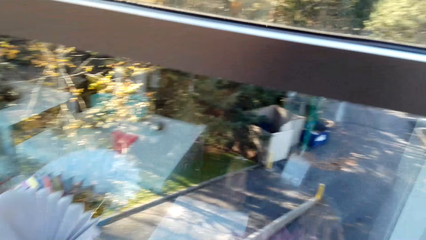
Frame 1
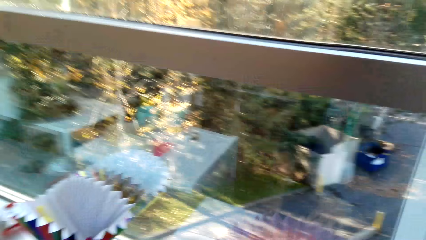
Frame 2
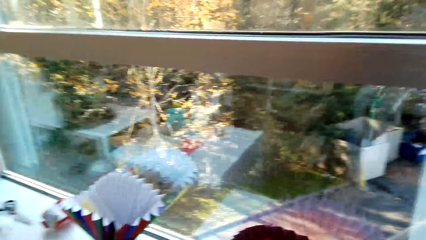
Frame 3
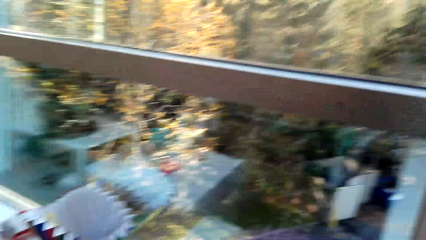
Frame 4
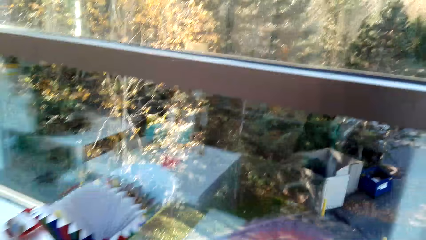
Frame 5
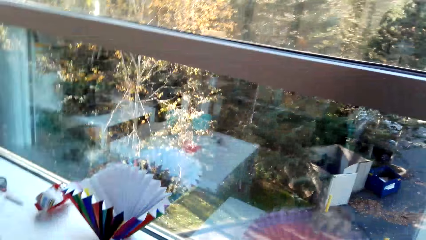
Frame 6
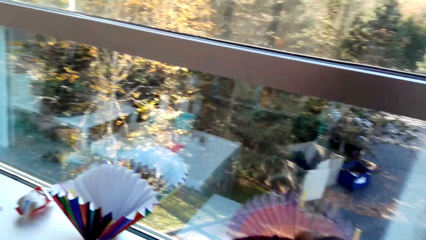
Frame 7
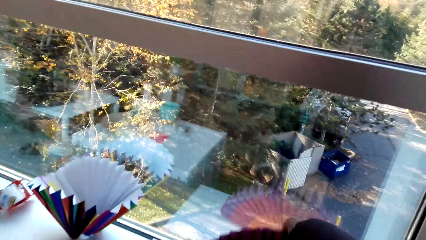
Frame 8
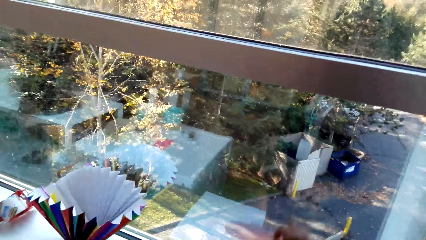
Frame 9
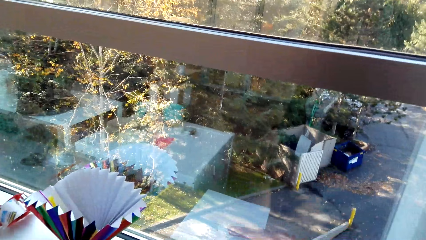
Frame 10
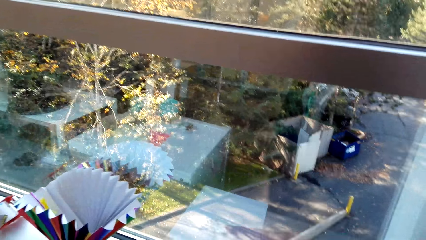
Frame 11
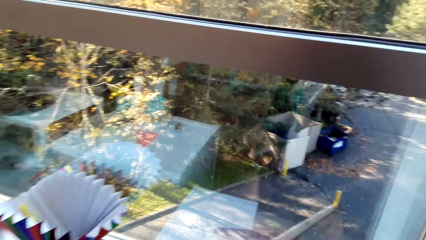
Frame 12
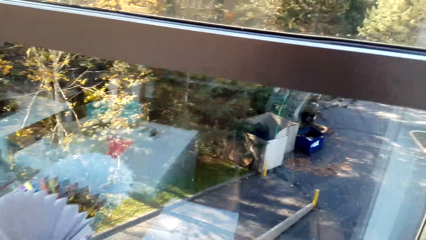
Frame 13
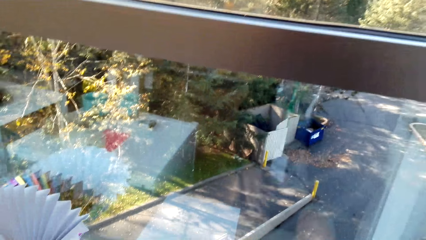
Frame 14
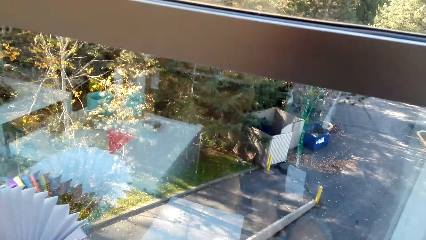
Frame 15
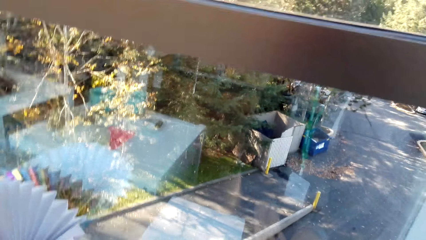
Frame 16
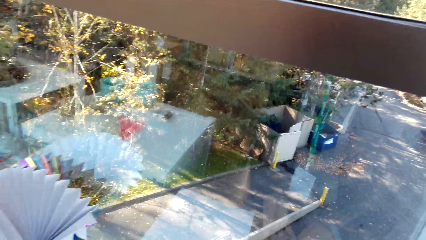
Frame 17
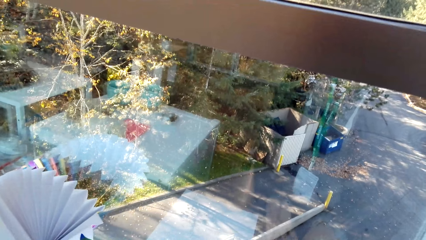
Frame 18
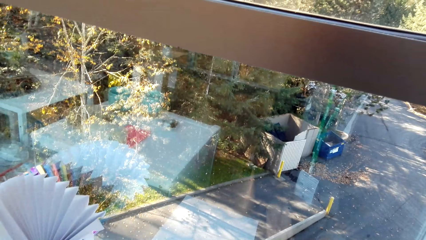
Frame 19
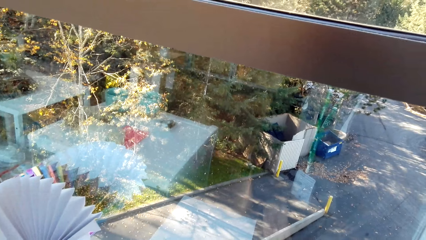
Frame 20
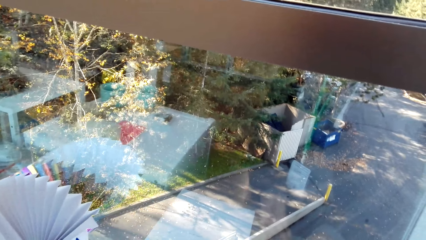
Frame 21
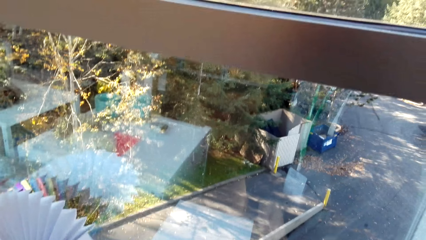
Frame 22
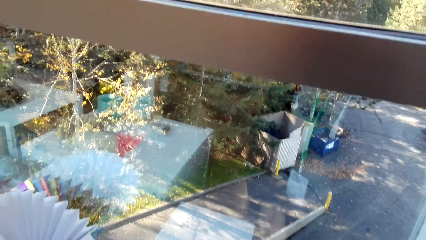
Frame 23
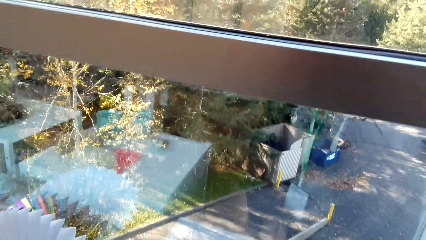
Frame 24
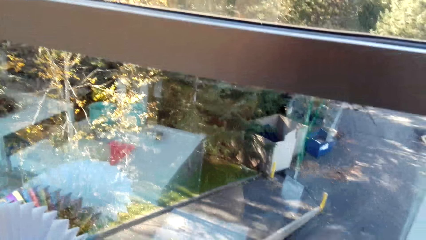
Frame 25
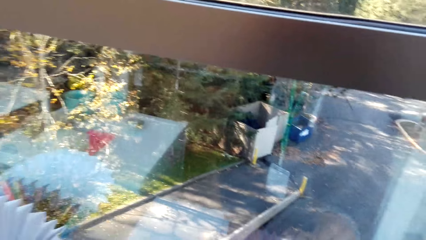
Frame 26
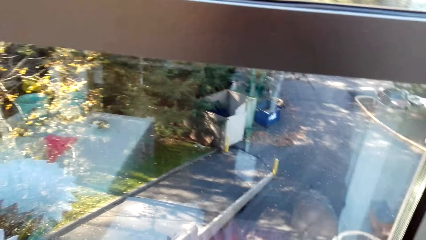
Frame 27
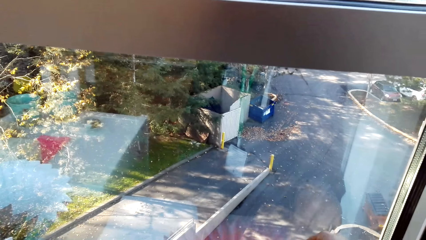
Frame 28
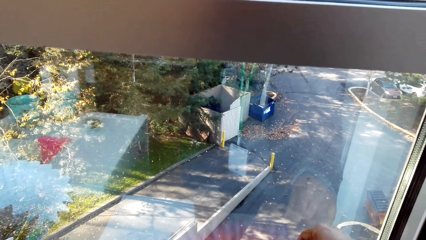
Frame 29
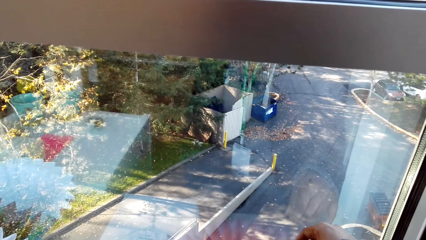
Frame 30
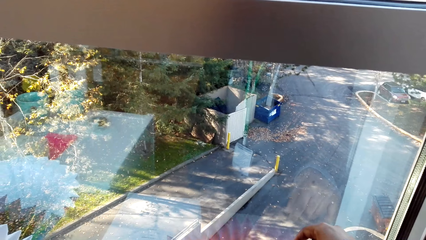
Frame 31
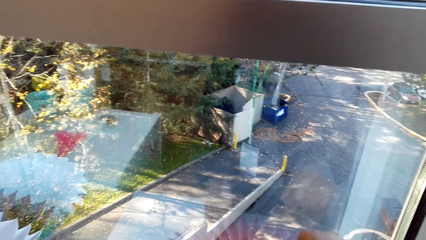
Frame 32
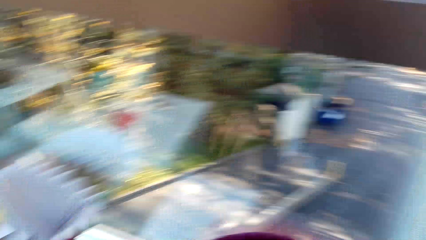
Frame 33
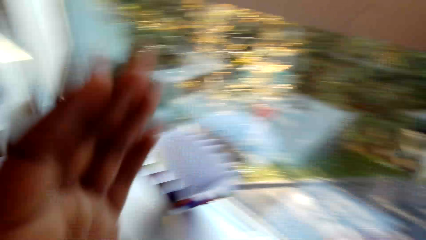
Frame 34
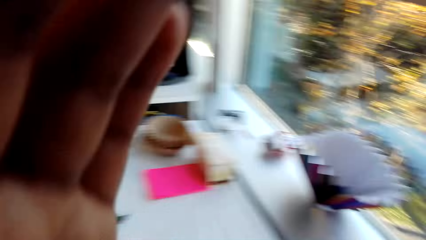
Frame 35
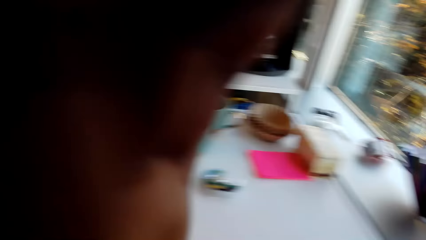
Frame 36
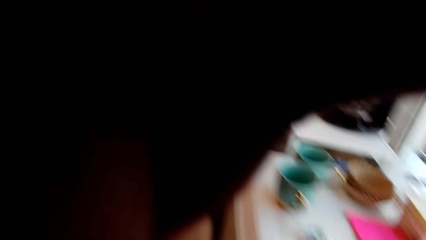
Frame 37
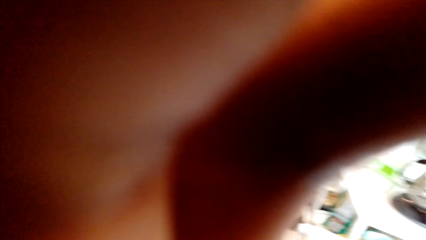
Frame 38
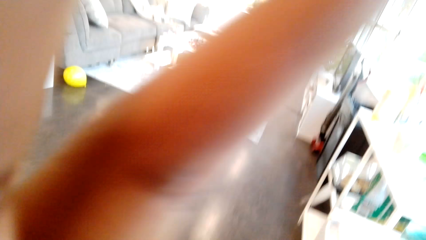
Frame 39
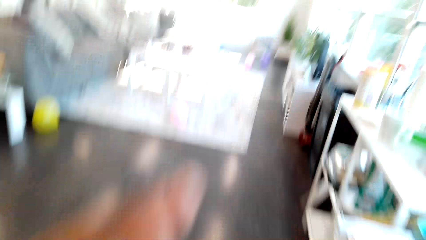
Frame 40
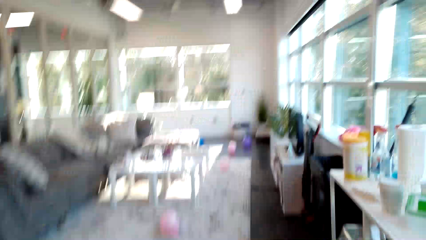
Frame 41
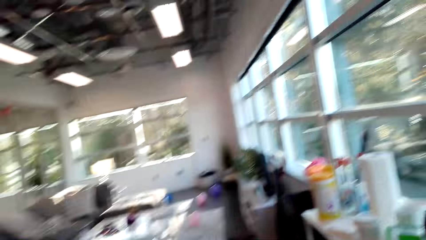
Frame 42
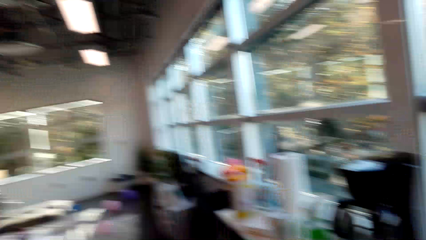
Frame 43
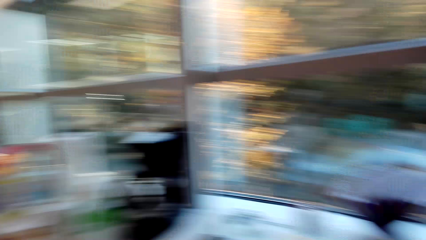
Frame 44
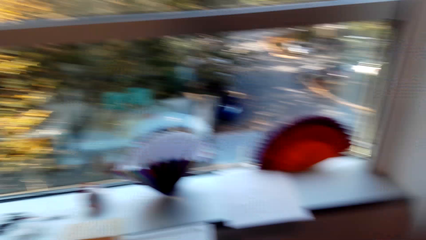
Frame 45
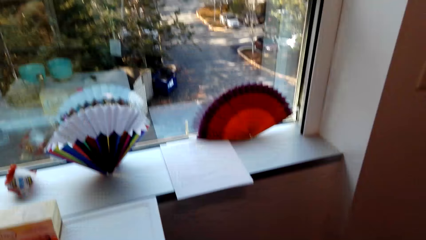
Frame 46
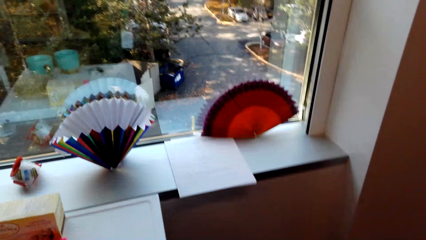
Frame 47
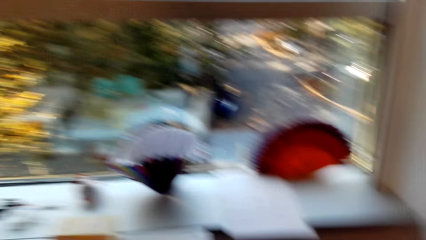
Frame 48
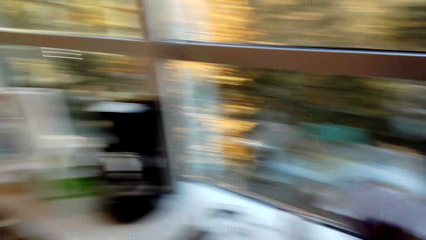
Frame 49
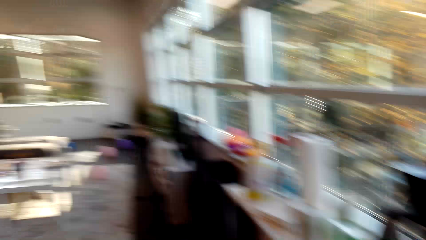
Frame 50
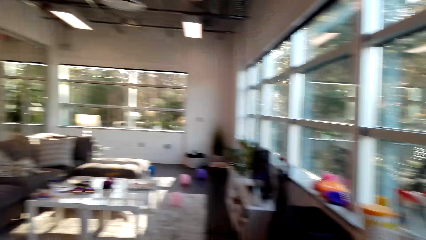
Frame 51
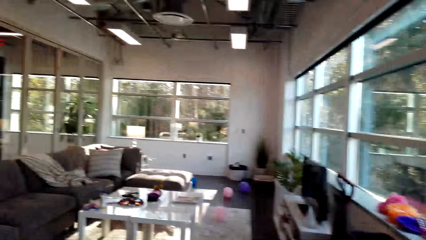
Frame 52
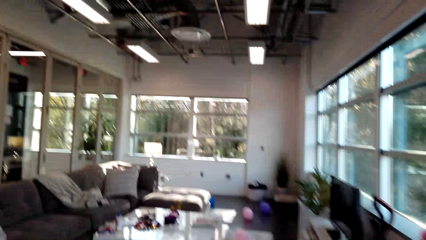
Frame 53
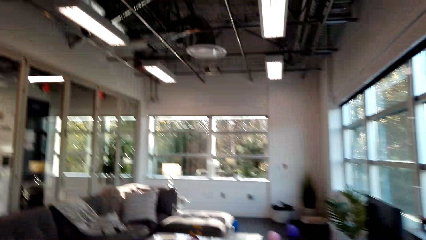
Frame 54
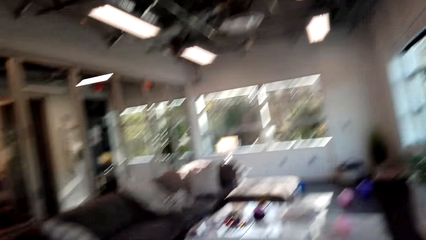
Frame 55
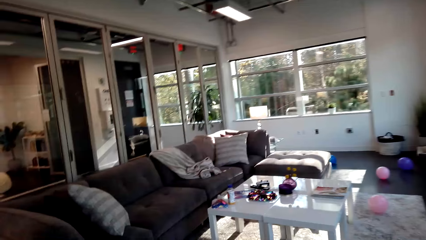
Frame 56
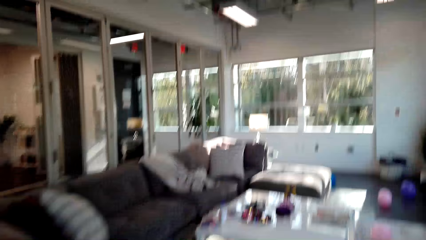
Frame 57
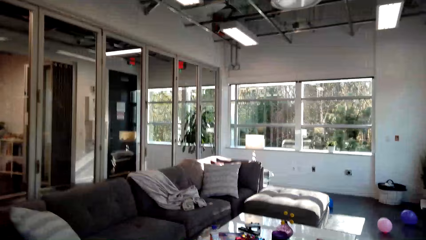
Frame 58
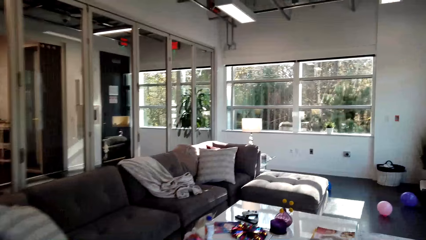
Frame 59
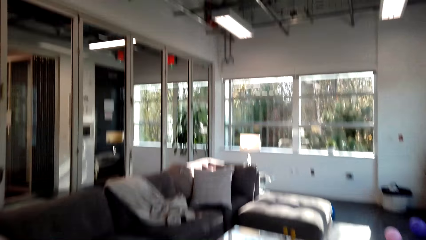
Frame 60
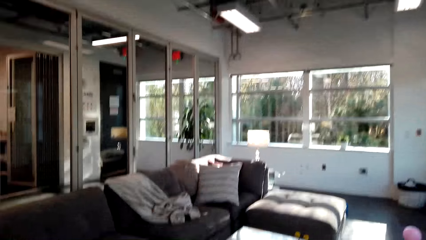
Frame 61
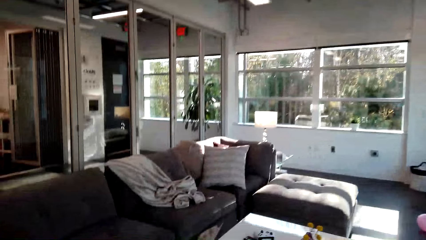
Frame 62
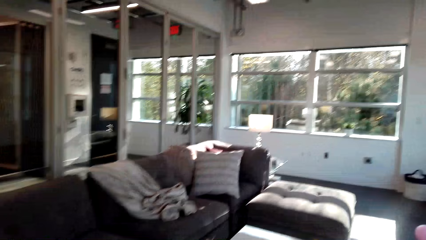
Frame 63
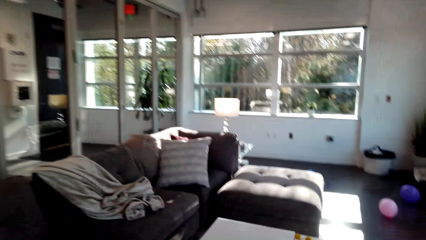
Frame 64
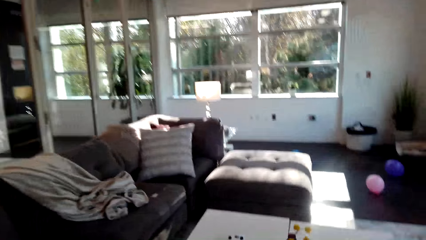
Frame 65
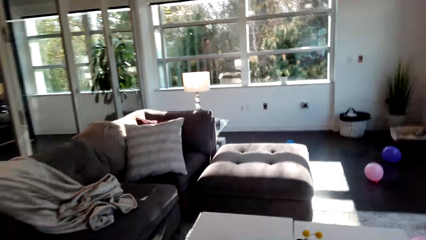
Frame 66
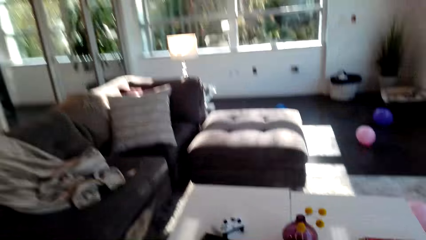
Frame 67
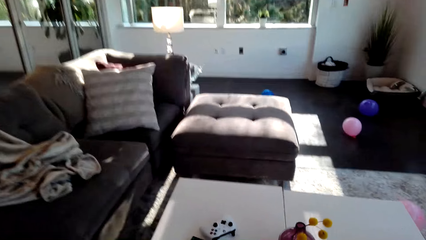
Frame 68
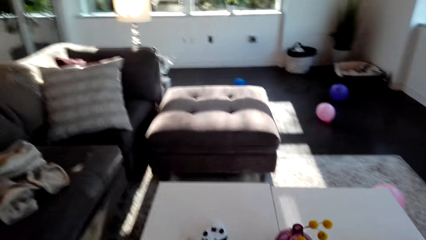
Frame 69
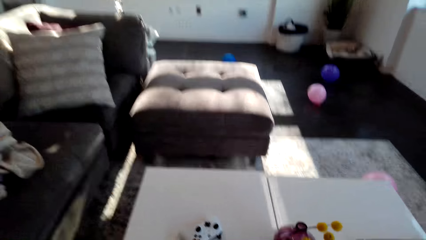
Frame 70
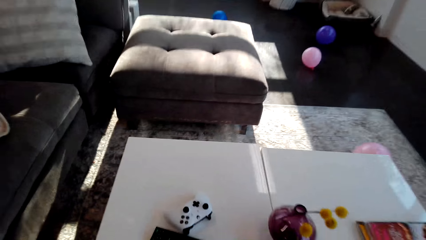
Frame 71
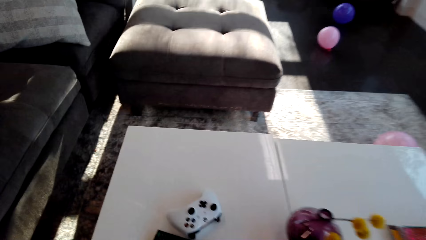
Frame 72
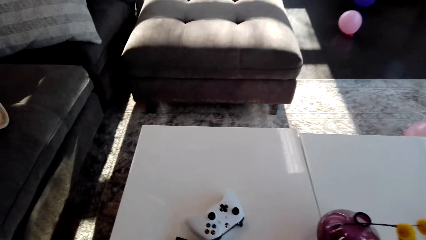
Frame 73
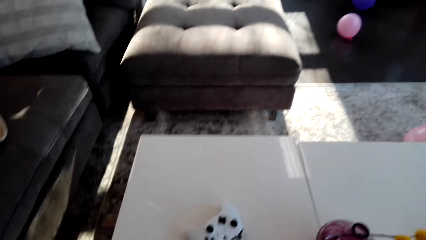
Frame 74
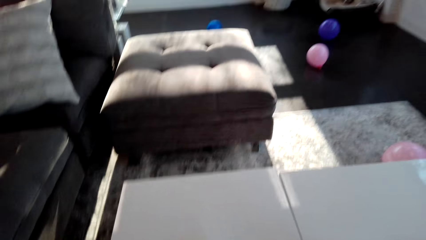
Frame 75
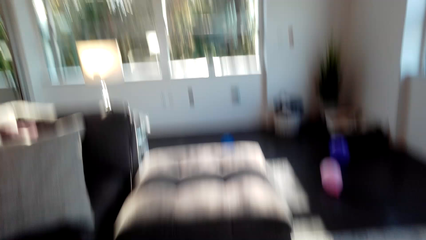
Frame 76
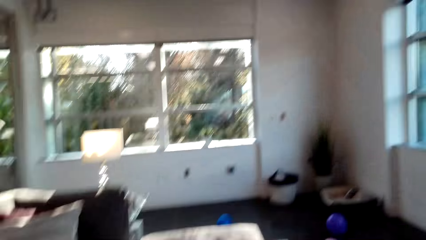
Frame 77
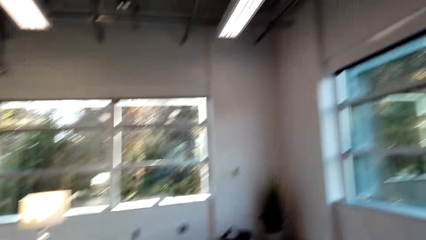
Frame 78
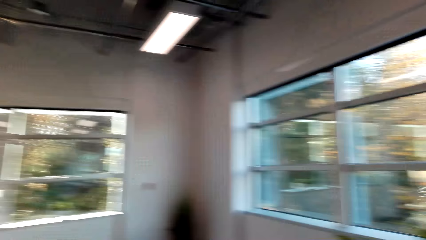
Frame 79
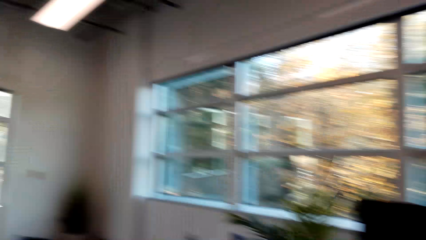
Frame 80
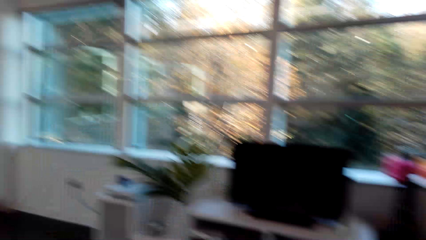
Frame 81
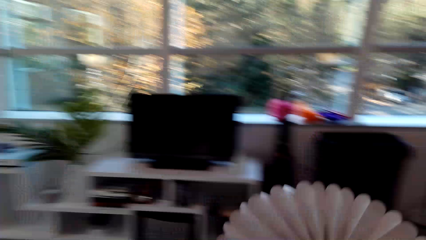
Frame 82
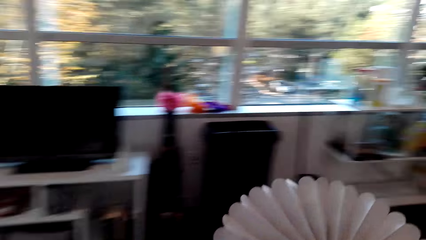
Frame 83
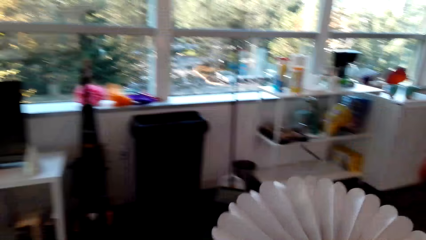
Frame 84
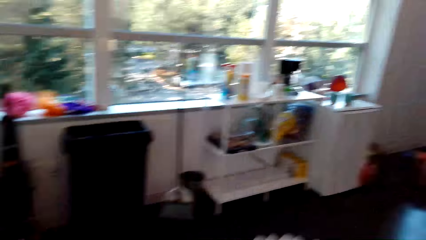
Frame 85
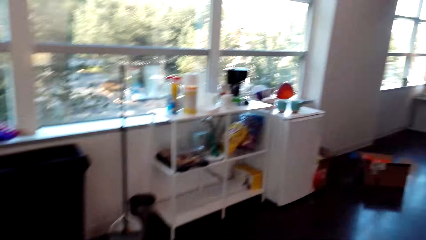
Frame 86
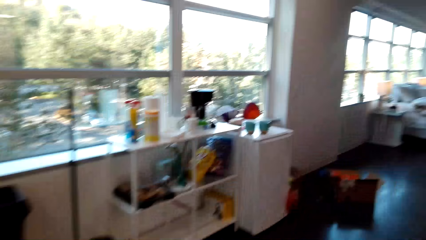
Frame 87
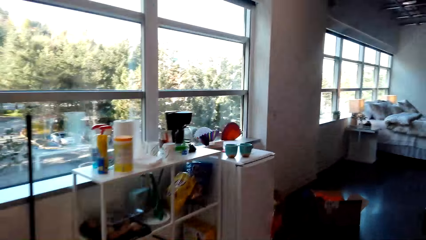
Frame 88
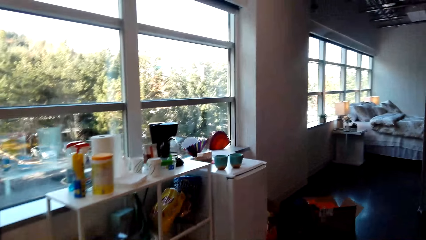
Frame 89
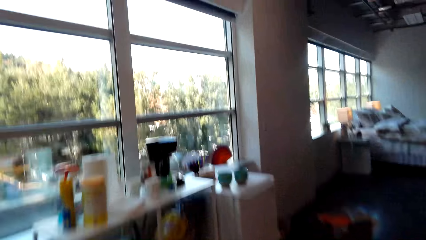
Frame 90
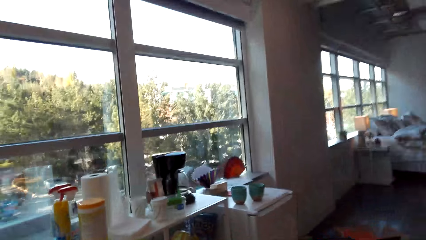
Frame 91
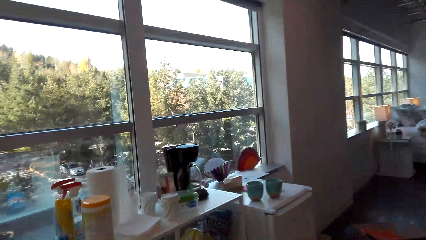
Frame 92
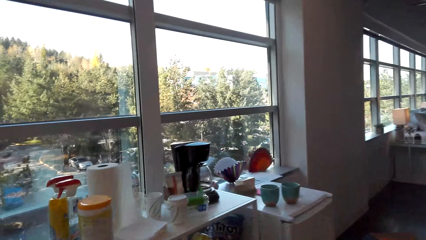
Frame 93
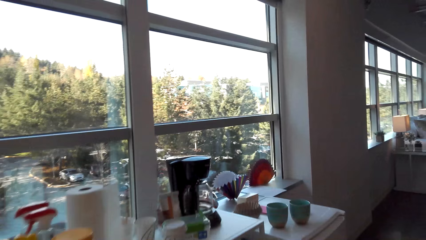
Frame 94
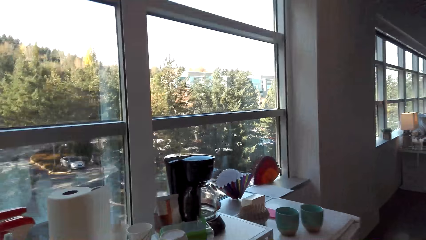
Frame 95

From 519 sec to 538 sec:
The camera wearer holds the camera. They adjust the camera. They move in the room. A person talks in the room. The camera wearer talks in the room. They pick up the paper fan. They move in the room. The person talks in the room.
